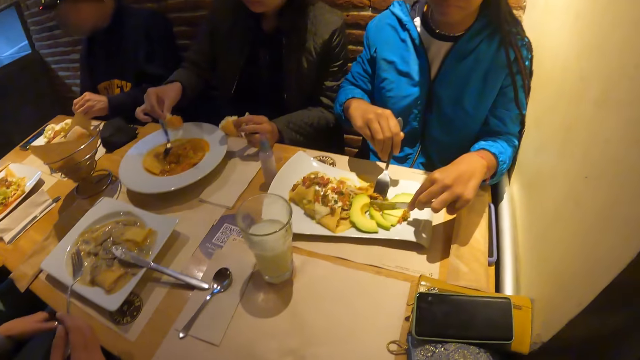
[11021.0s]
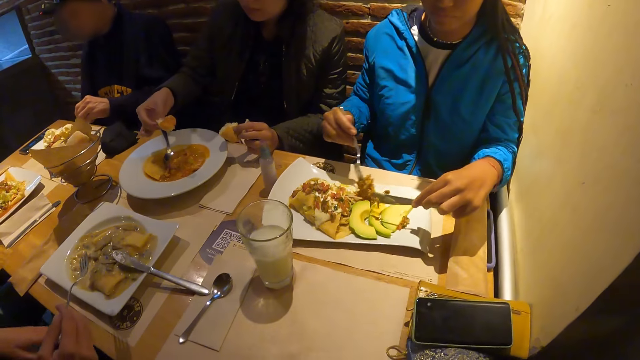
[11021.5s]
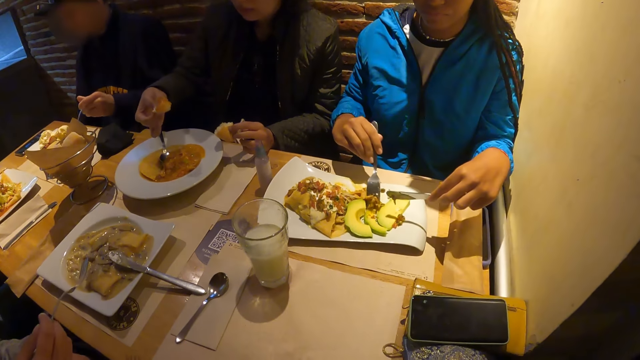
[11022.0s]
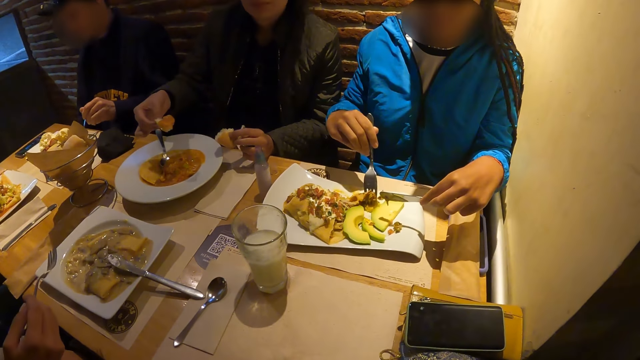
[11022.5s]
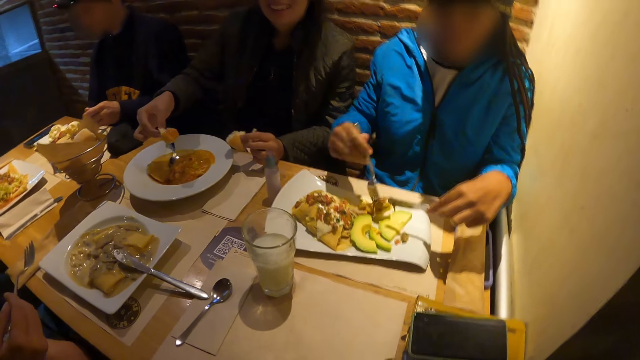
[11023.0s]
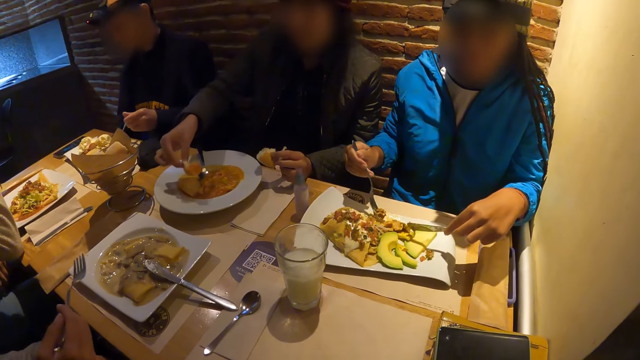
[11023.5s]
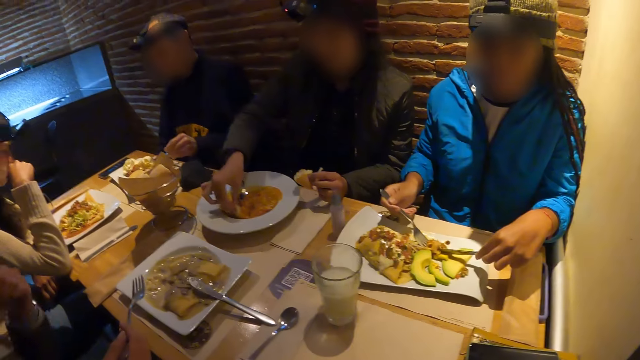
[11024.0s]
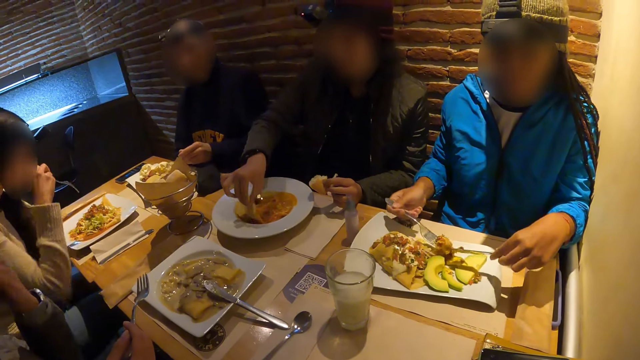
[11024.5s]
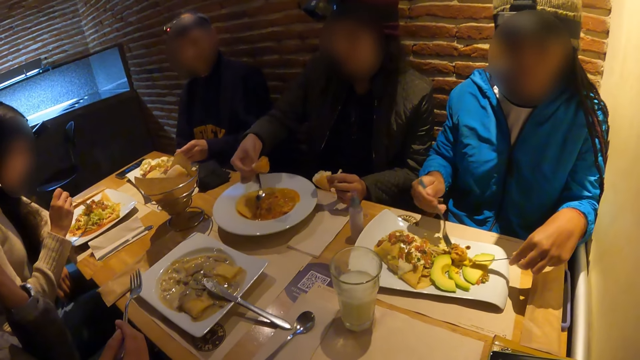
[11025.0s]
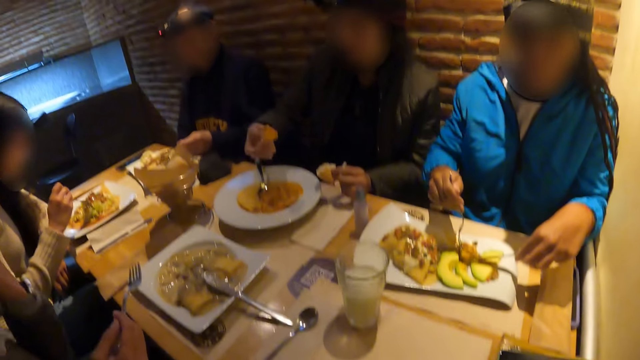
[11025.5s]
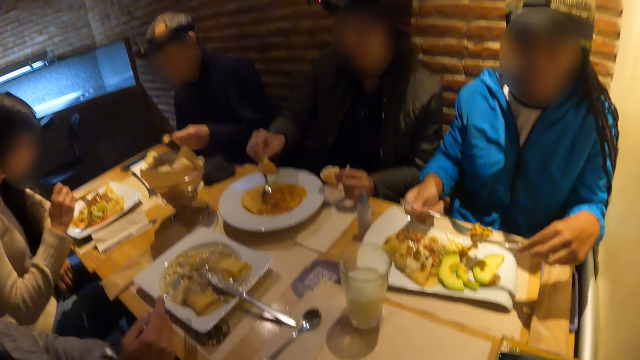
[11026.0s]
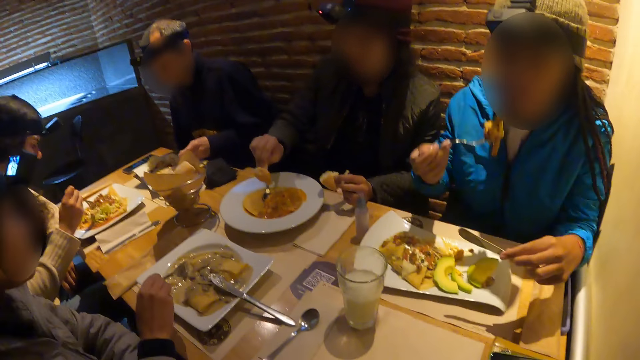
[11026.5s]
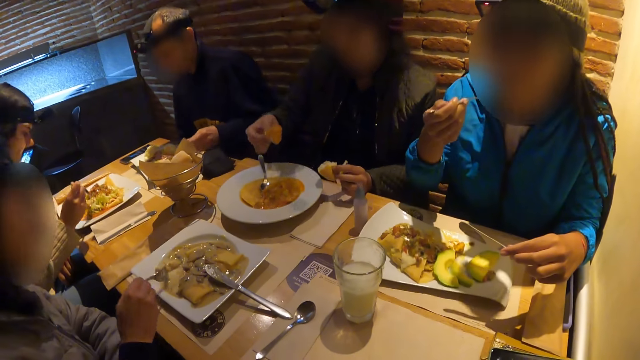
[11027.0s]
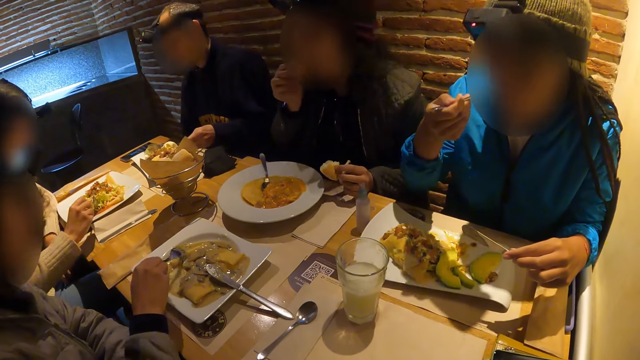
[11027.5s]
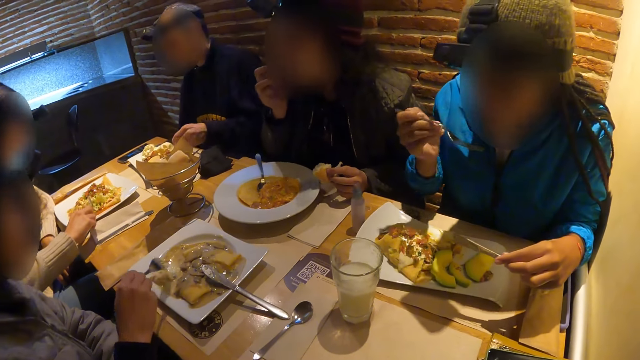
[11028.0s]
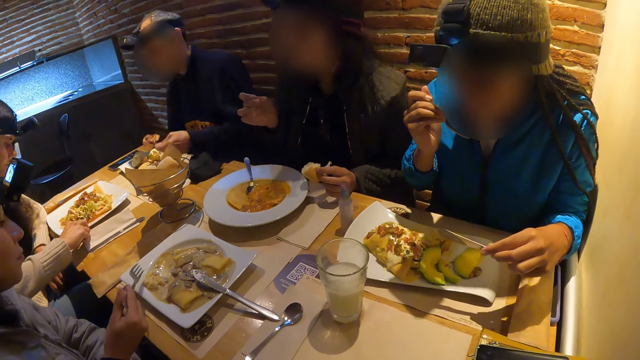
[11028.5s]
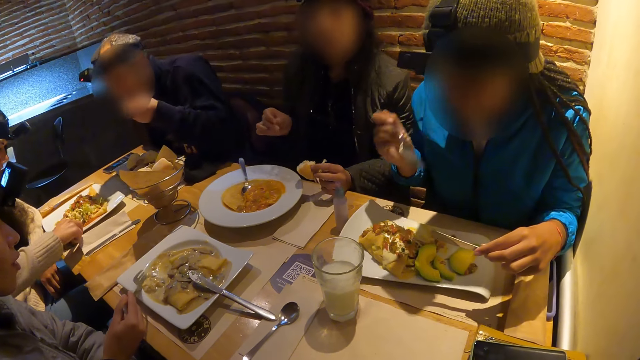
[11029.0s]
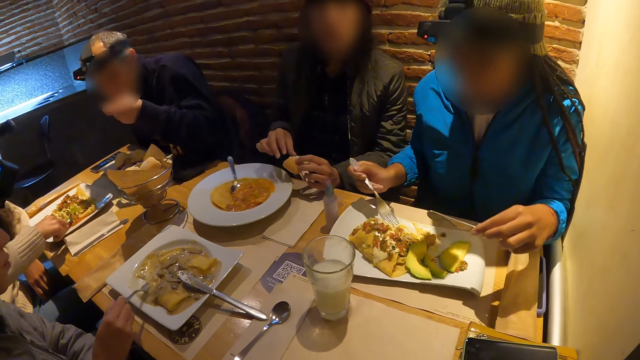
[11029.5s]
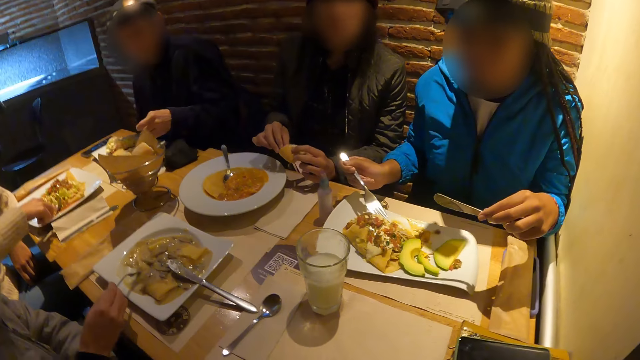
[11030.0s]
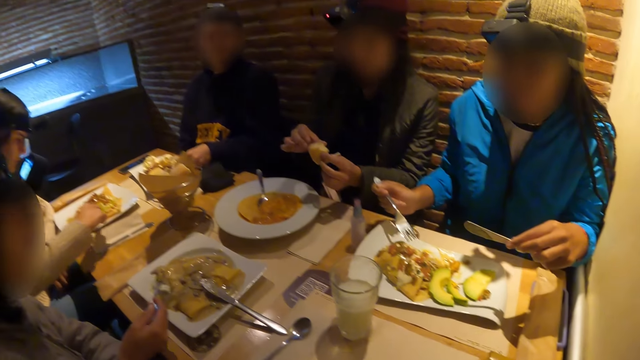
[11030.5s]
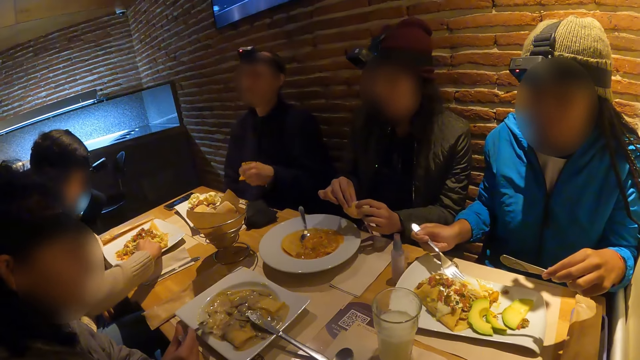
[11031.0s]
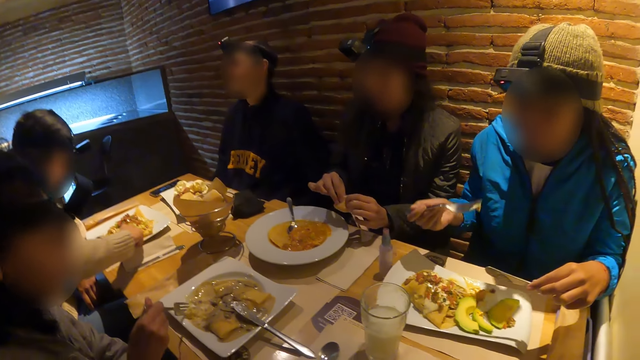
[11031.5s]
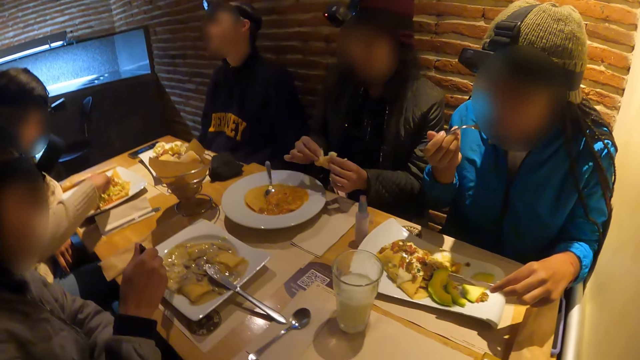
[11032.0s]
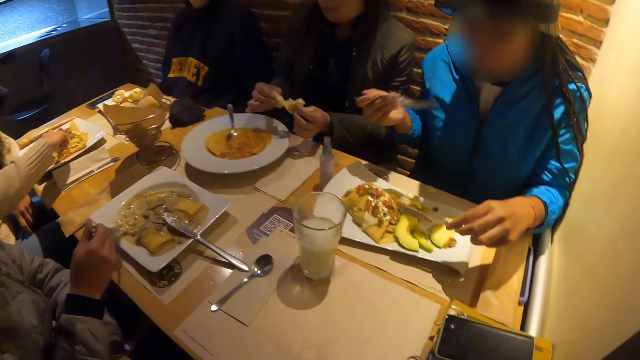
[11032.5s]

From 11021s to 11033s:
A man eats the food. The man drops the spoon on the plate of food with his left hand.

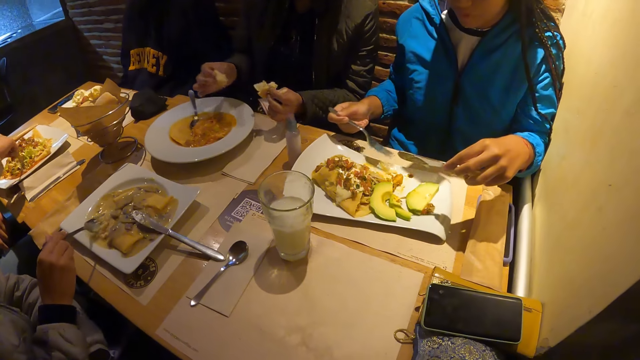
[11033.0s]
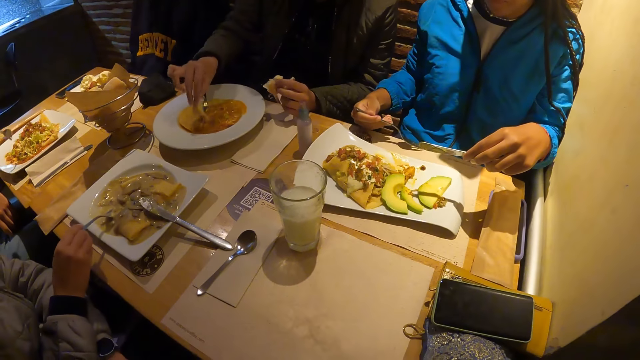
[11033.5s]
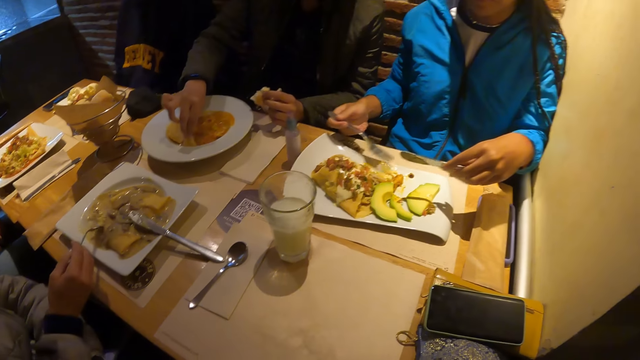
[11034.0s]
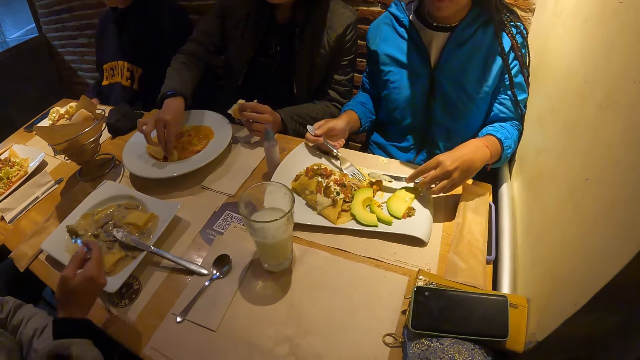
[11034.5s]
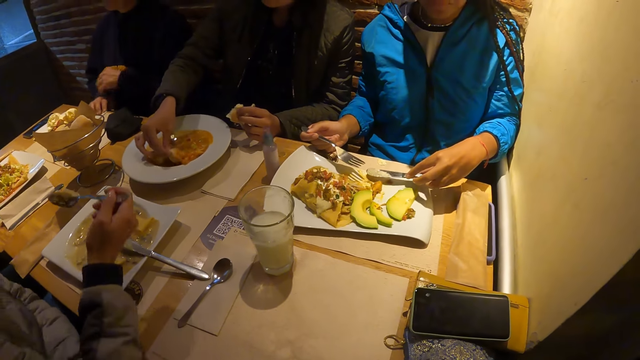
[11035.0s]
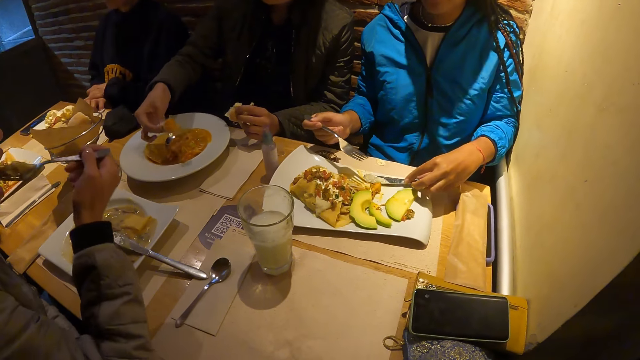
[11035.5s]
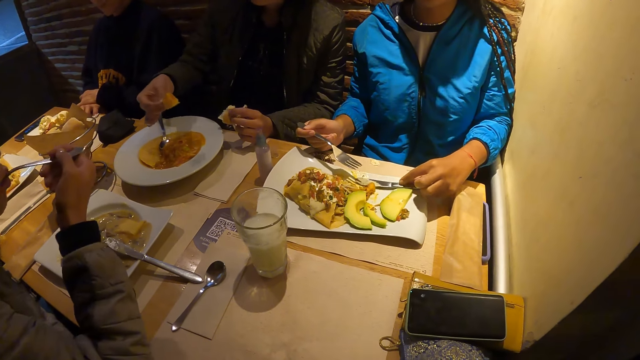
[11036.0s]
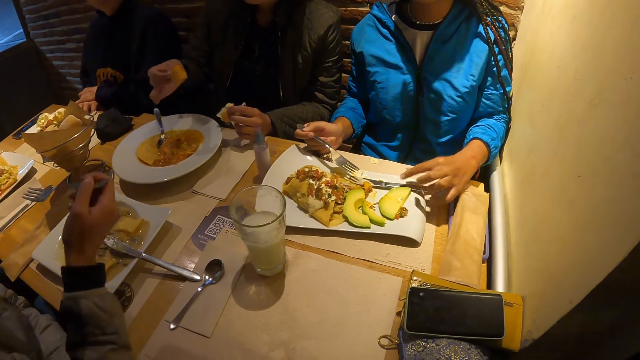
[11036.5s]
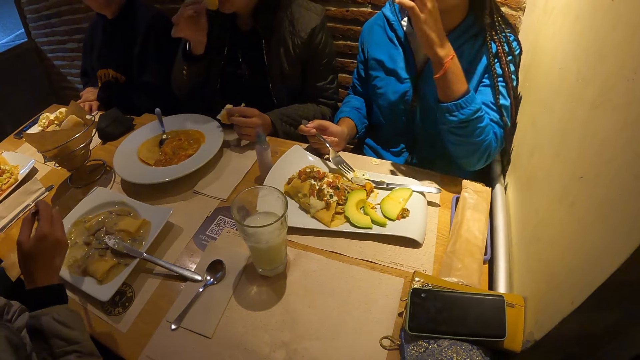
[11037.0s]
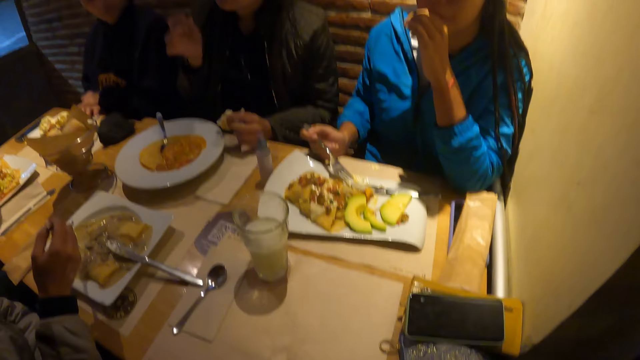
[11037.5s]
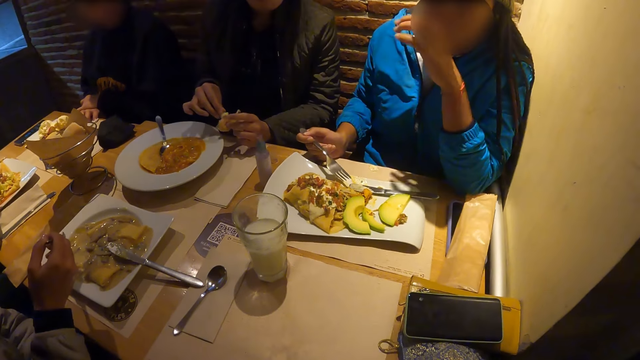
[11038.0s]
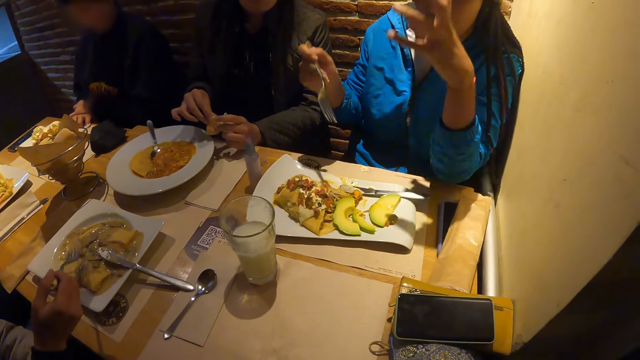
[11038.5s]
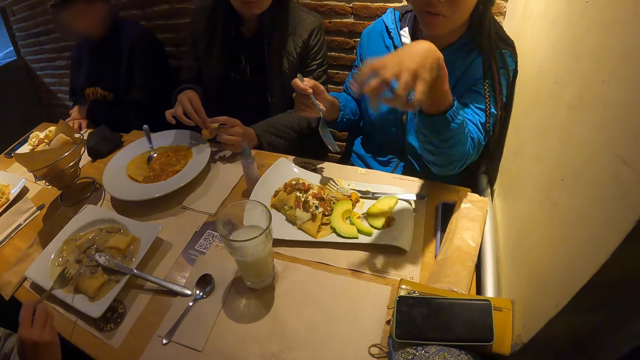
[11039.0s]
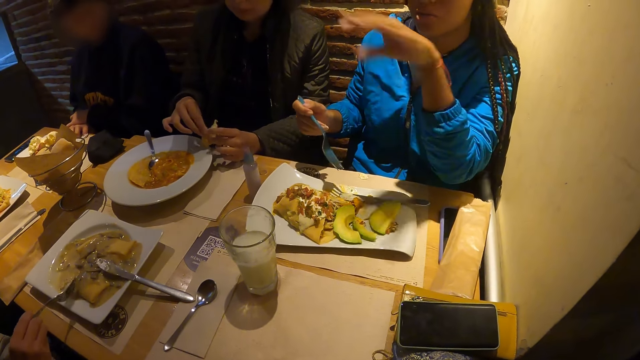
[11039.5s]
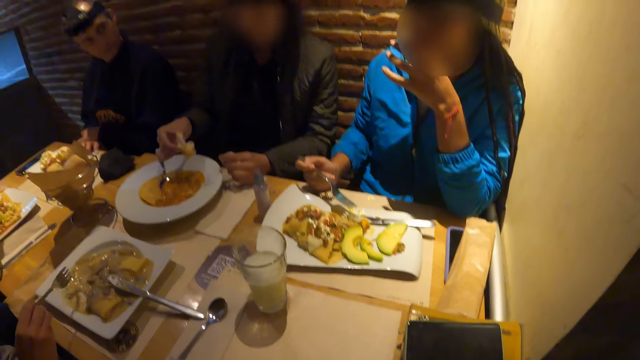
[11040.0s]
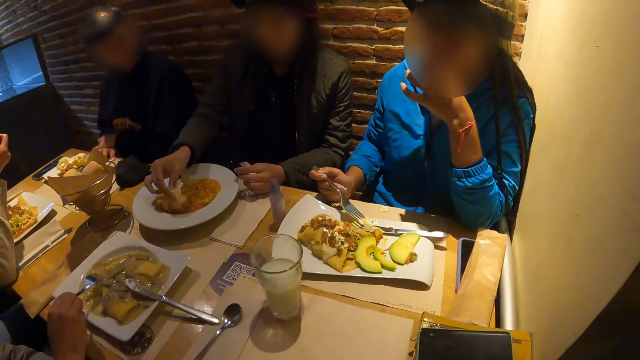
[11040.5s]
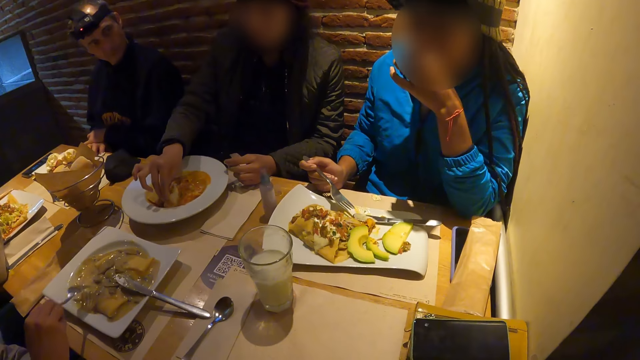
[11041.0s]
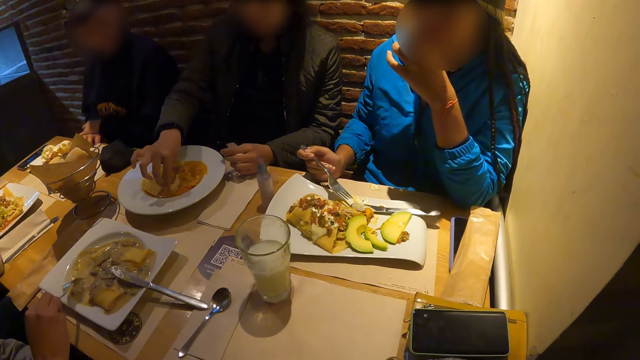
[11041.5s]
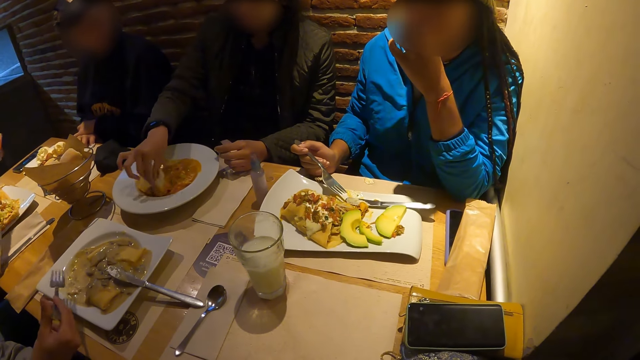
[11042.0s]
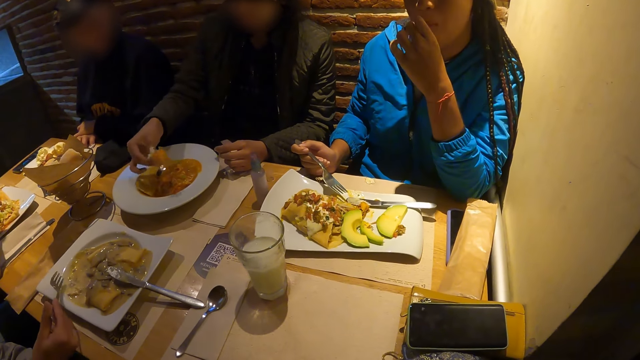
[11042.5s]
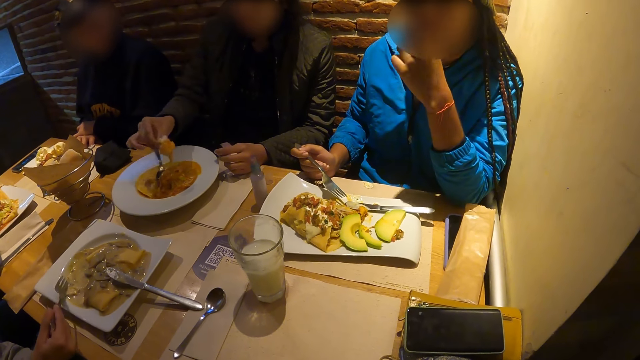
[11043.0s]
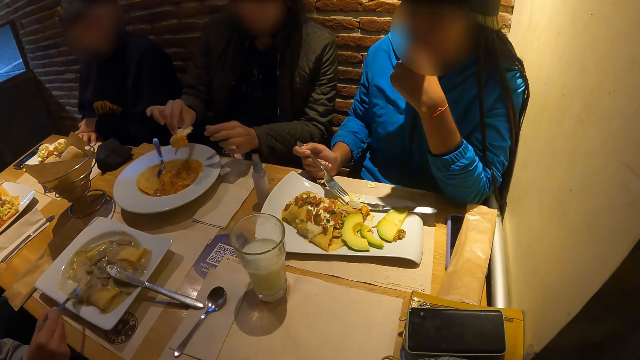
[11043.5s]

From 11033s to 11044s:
The camera wearer looks at the table. A woman drops the knife on the plate of food with her left hand. The woman interacts with the camera wearer.
